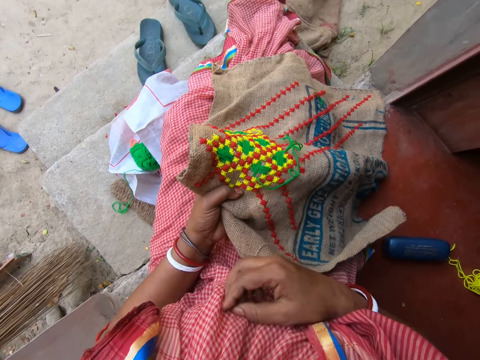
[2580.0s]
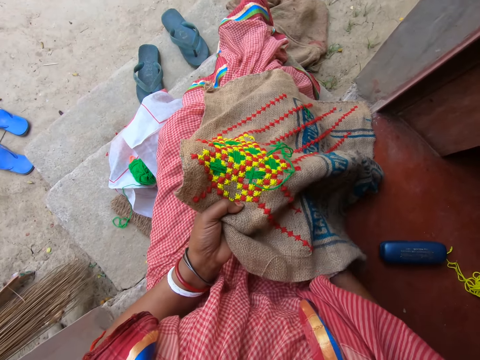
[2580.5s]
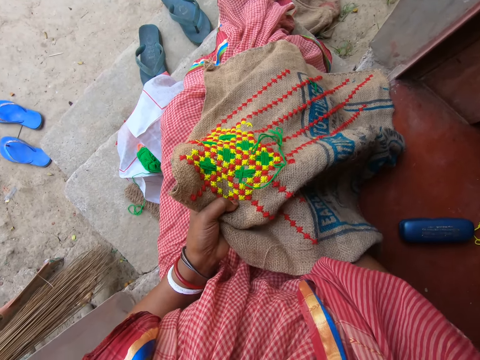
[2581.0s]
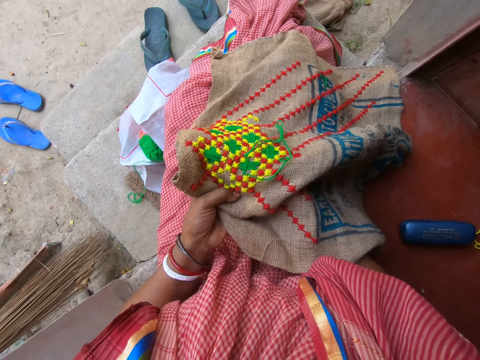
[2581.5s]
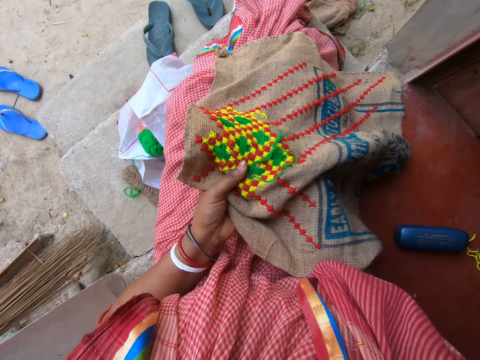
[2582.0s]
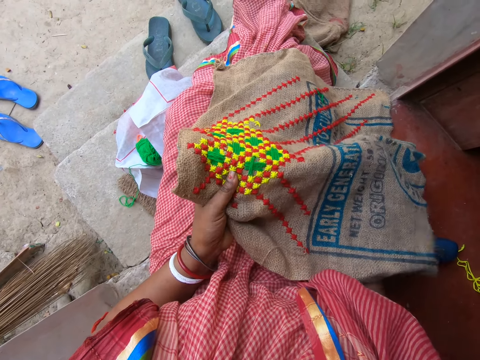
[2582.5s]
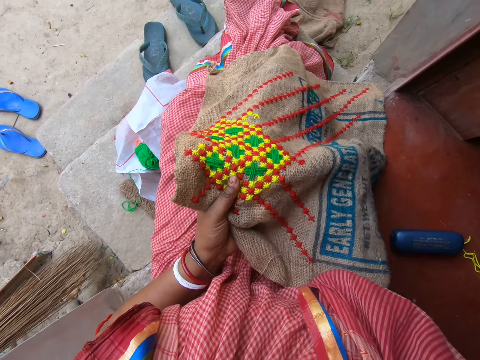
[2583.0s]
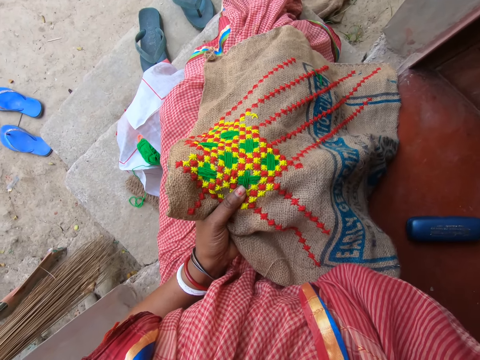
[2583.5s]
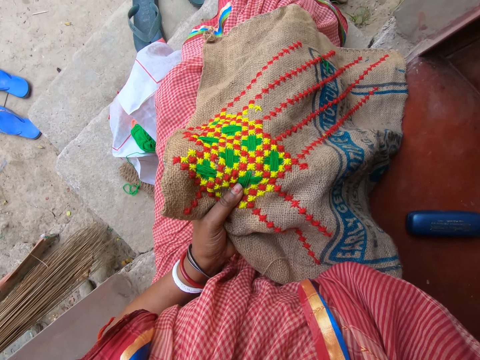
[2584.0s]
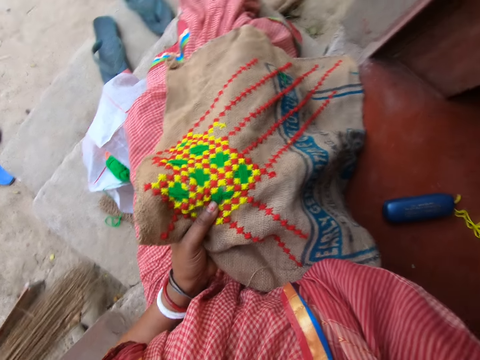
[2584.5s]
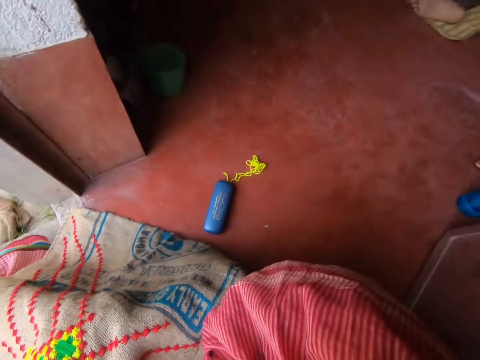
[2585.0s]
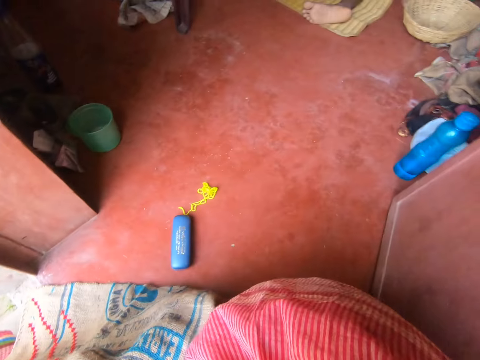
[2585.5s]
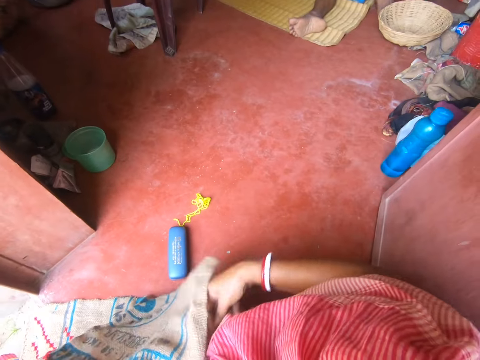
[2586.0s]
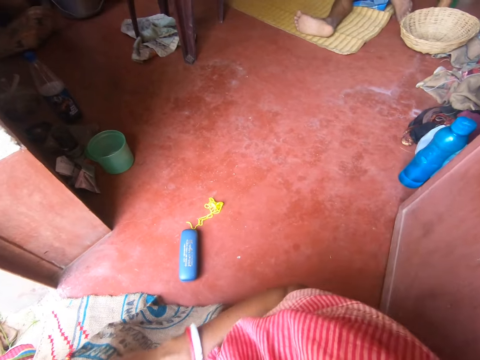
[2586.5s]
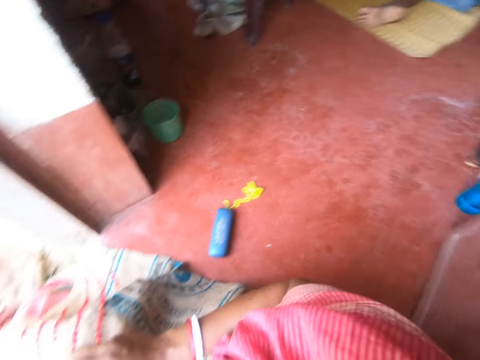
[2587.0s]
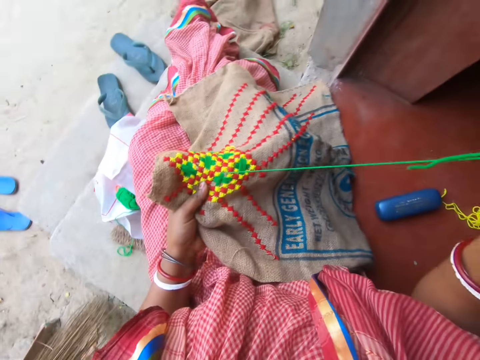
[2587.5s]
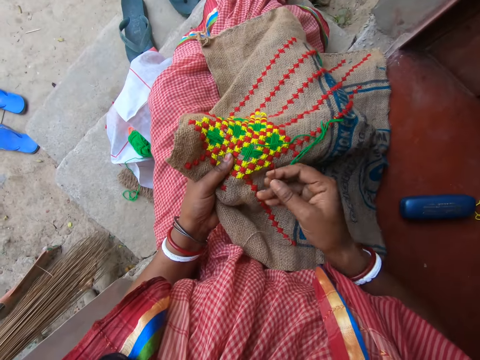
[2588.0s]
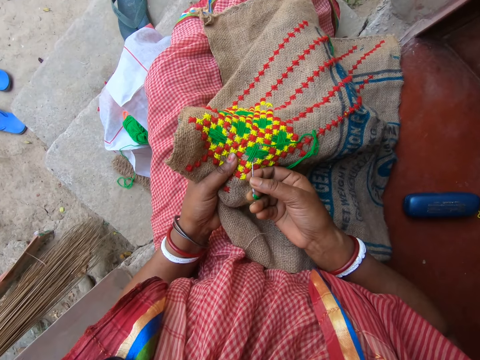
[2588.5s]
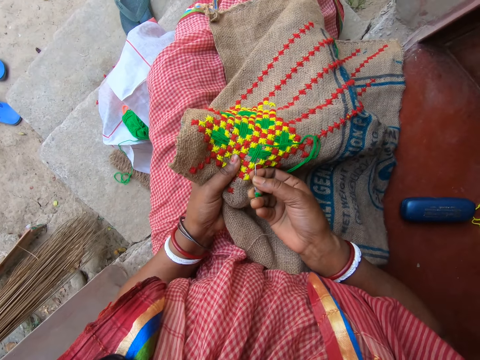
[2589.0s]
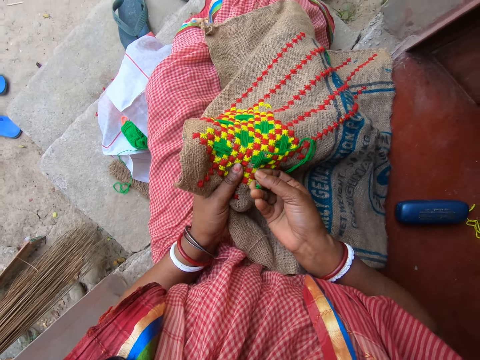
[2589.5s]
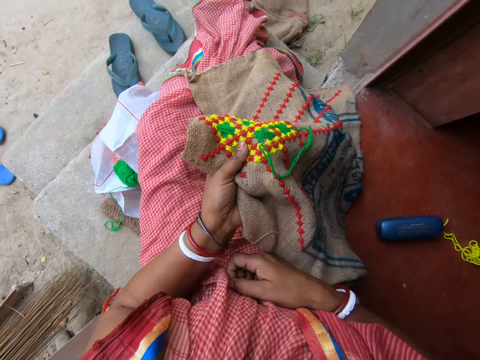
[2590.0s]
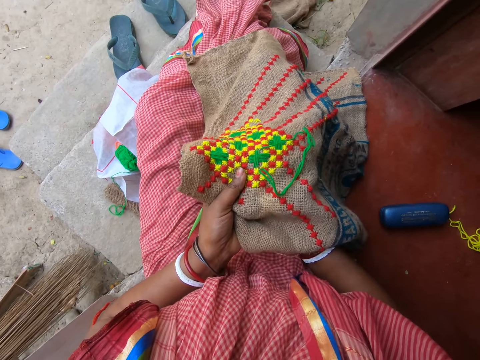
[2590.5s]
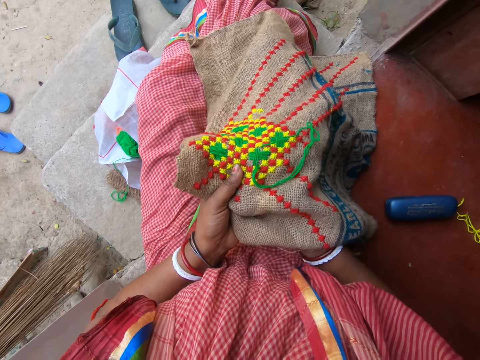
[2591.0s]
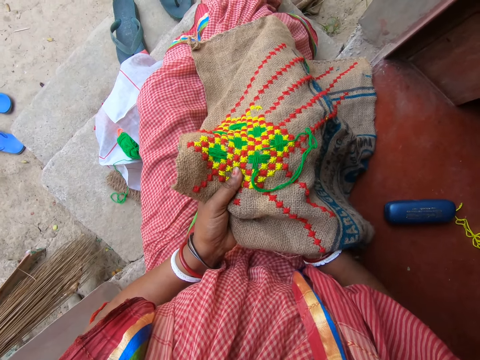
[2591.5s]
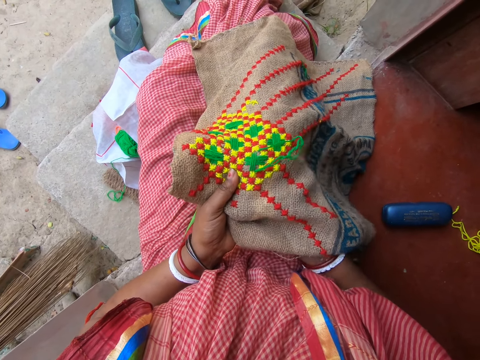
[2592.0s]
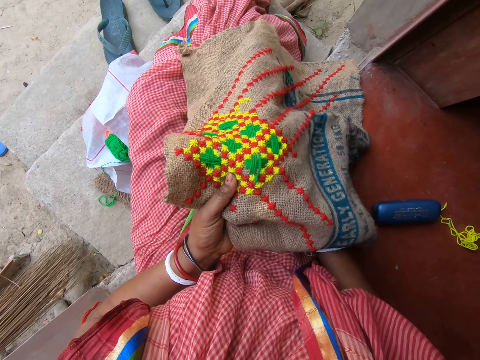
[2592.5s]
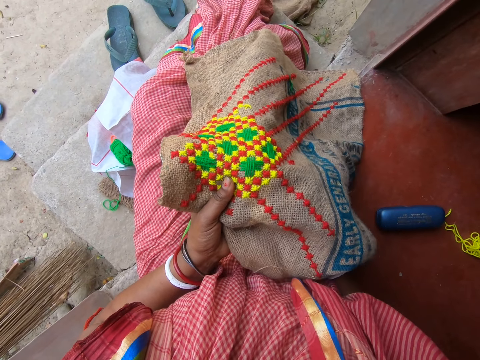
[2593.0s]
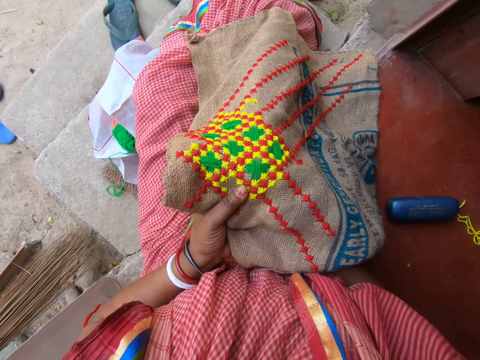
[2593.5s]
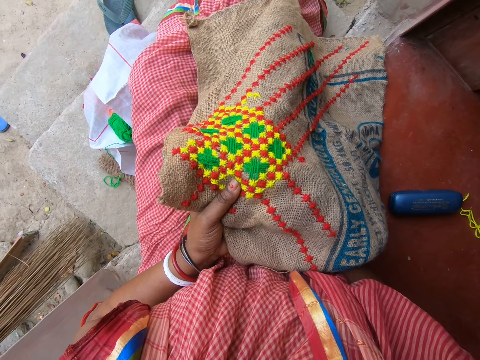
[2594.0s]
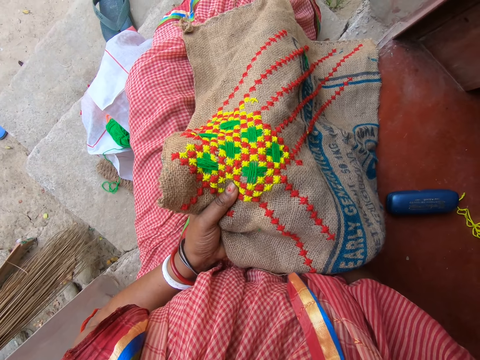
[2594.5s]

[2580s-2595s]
The camera wearer stitches. She pulls the thread. She looks aside. She interacts with a man. She stretches her hand, places her hand on the cloth and pulls the thread. She embroiders the fabric in her left hand with the needle and thread in her right hand. She pulls the thread.

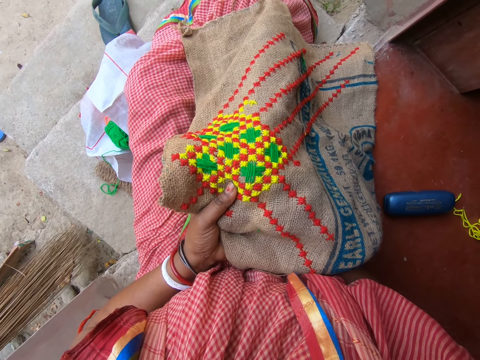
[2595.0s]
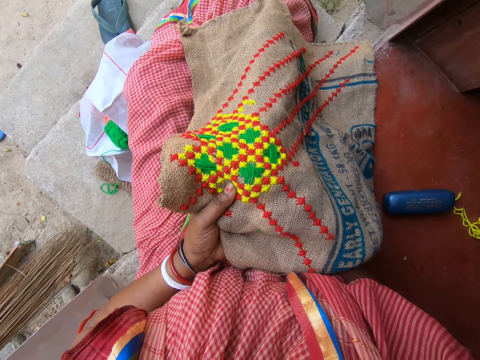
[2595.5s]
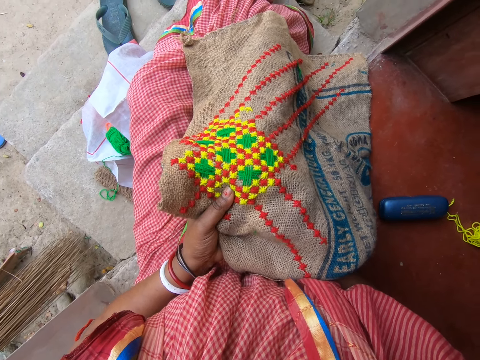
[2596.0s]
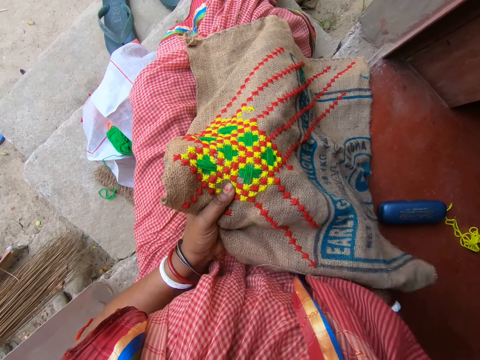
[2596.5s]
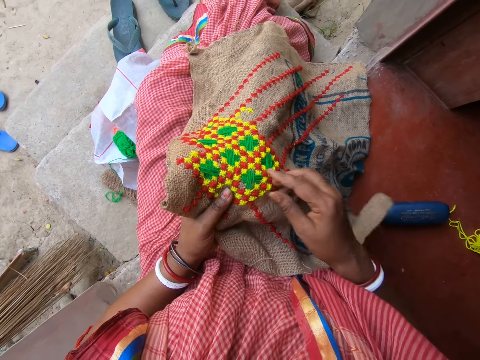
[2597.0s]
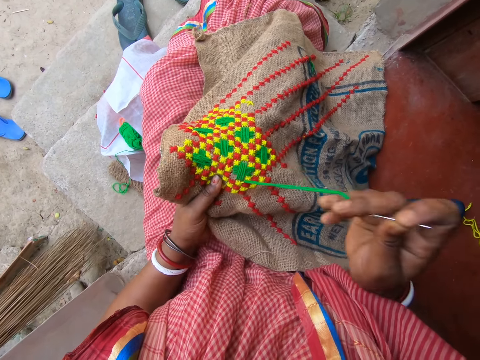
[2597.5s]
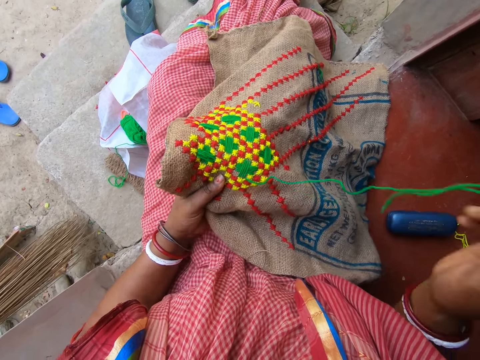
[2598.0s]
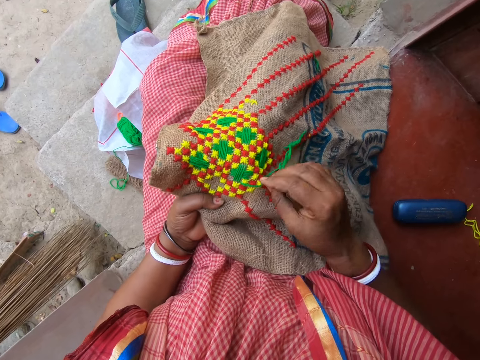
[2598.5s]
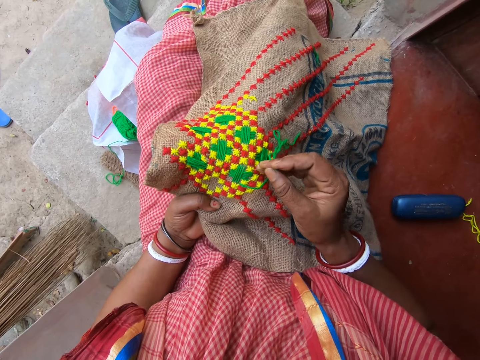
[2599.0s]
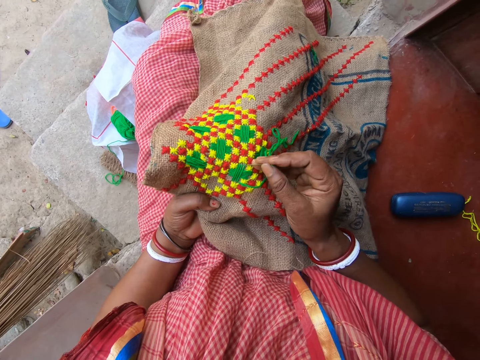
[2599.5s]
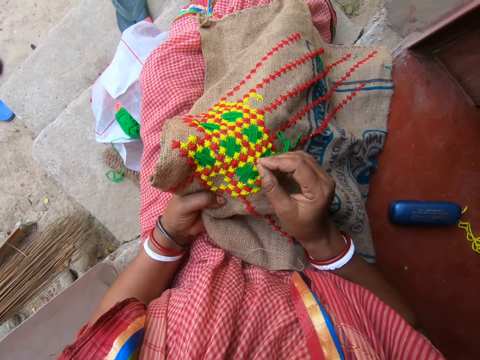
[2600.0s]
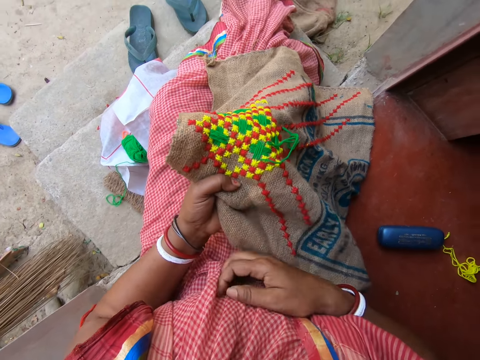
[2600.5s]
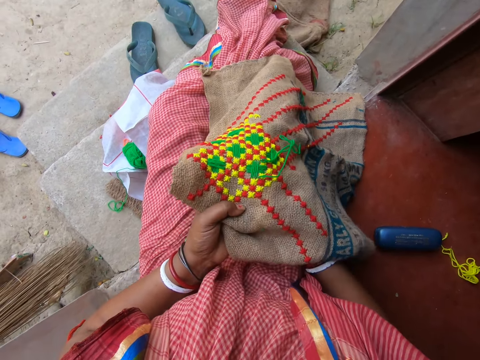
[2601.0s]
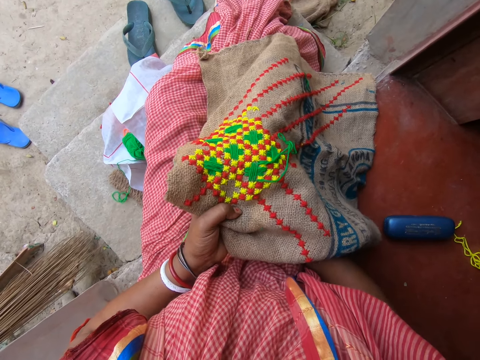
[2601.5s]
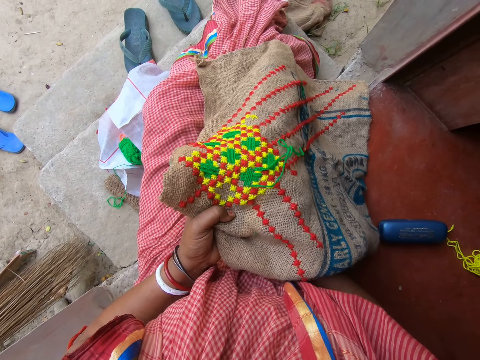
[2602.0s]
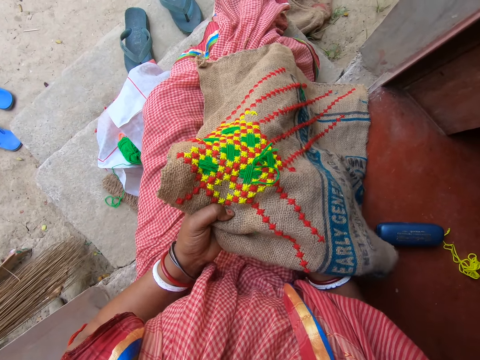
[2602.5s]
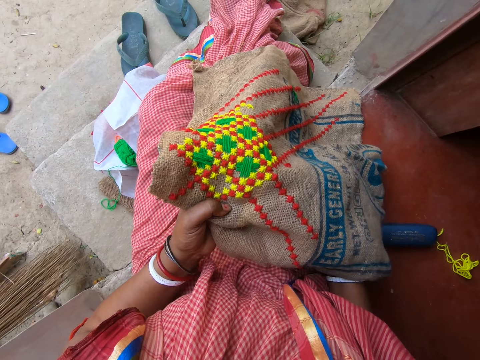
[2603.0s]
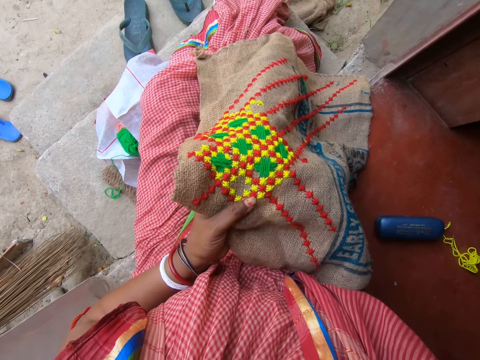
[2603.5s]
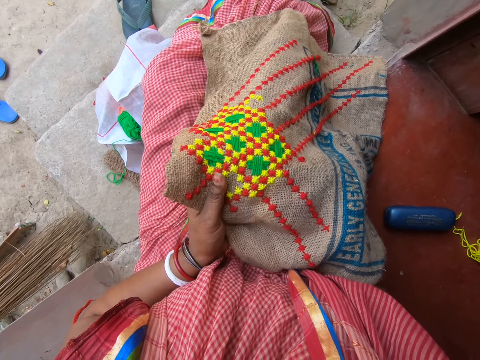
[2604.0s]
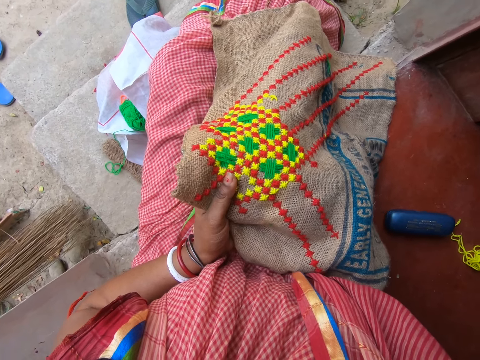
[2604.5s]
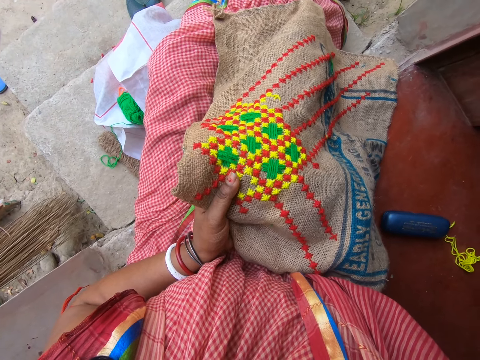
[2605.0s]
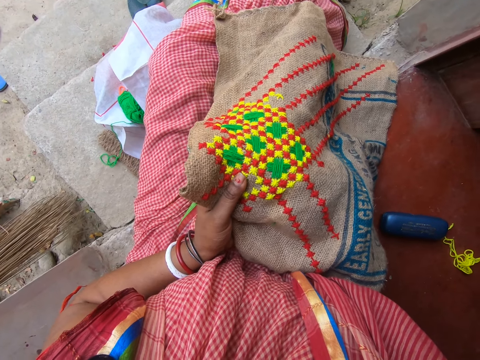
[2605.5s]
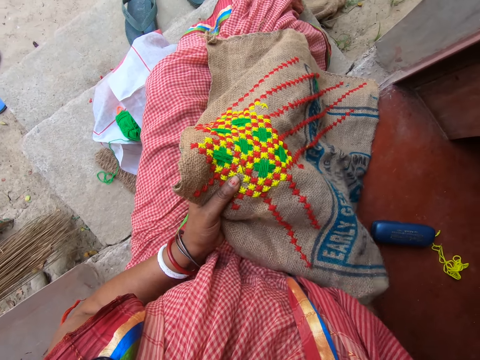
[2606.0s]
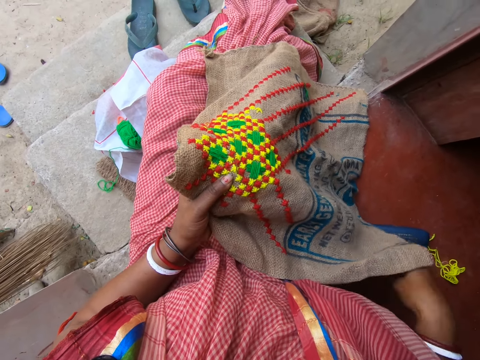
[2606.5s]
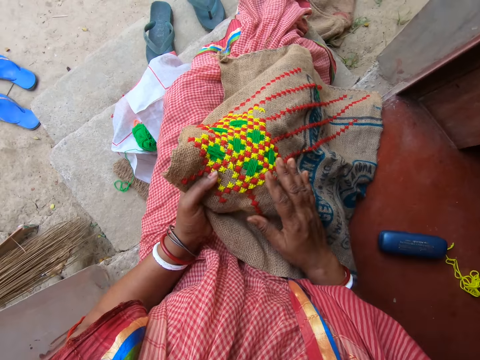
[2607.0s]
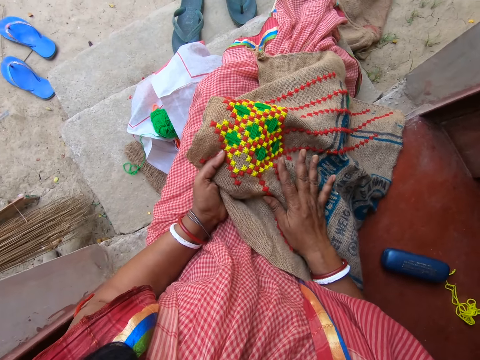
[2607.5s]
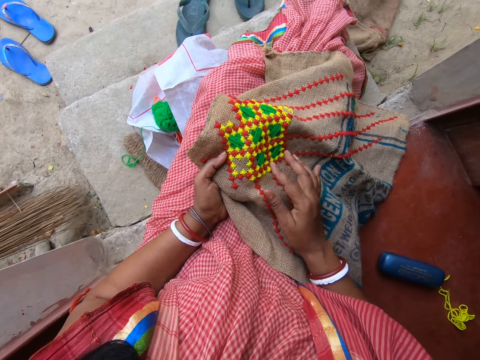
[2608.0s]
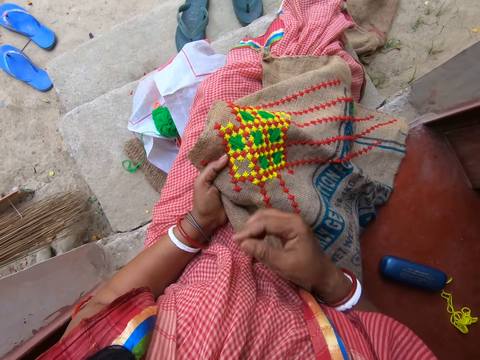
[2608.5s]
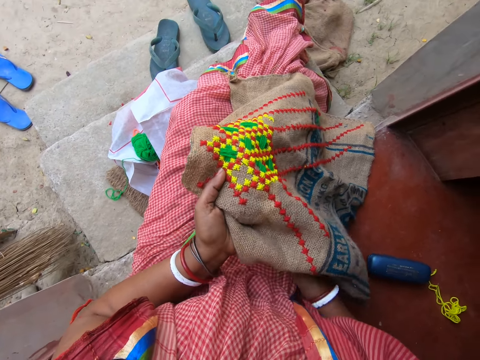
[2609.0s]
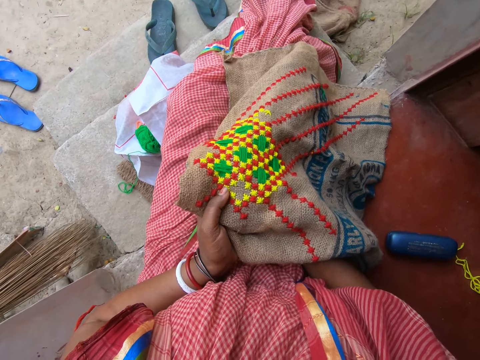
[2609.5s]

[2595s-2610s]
The camera wearer stitches. They pull the thread. They stitch. They pull the thread. They stitch. They adjust the cloth.
